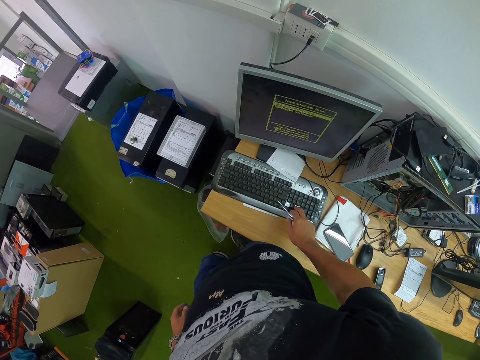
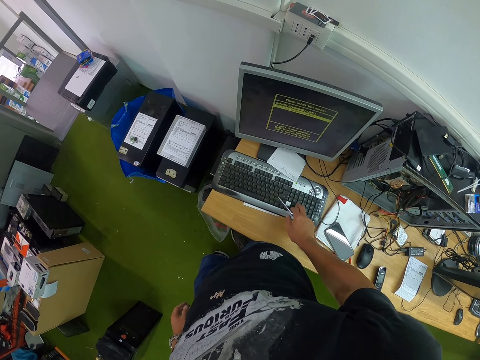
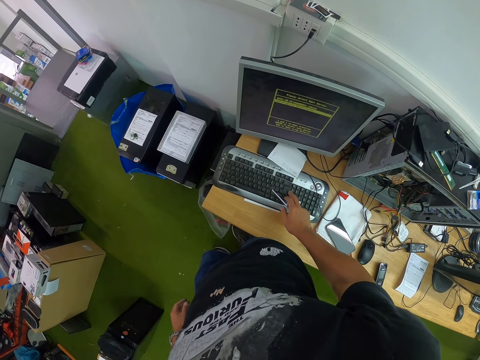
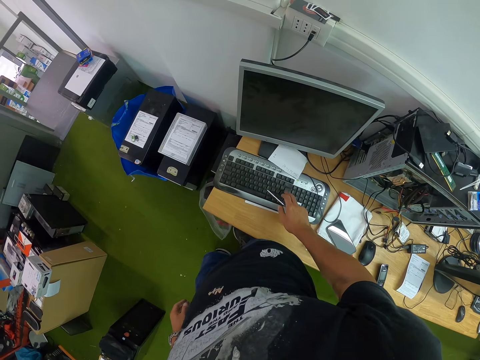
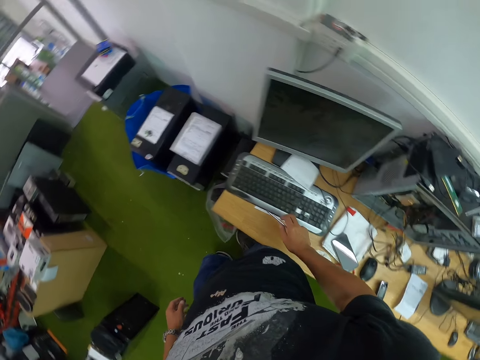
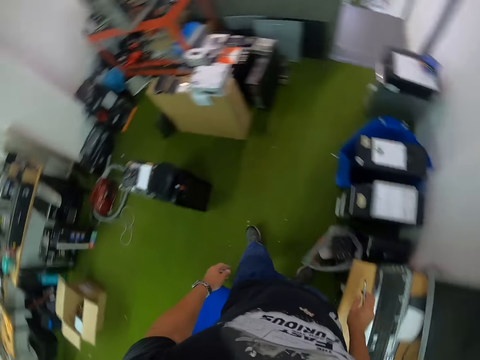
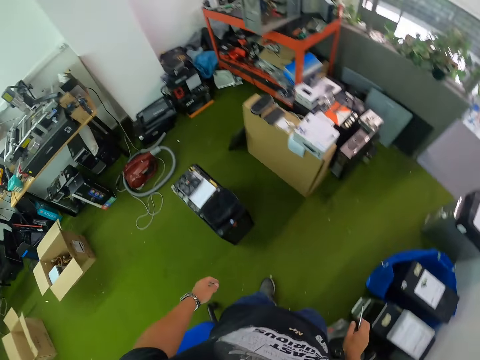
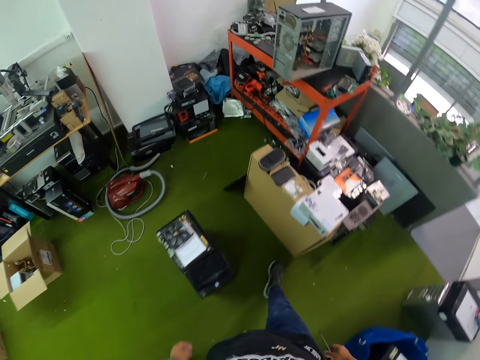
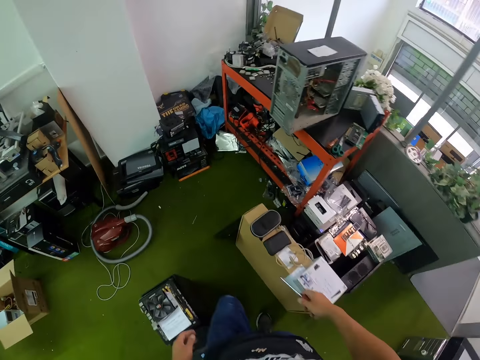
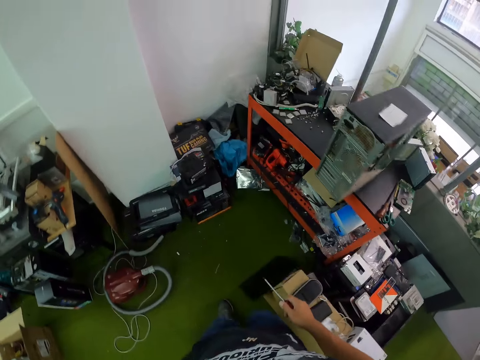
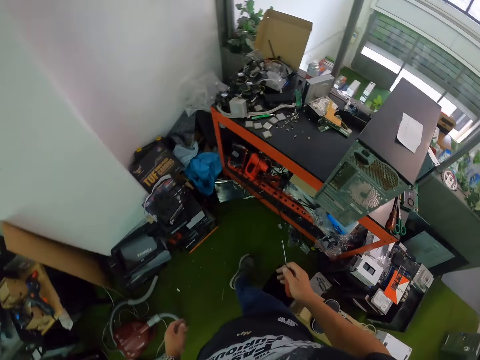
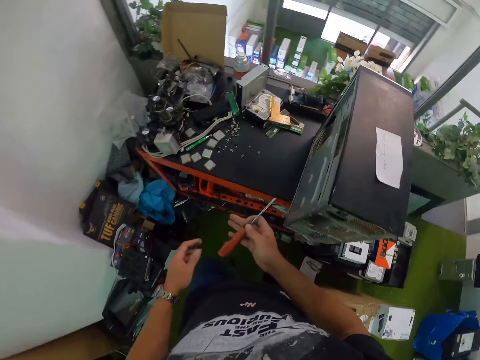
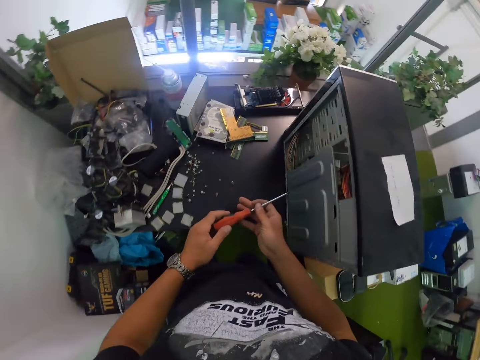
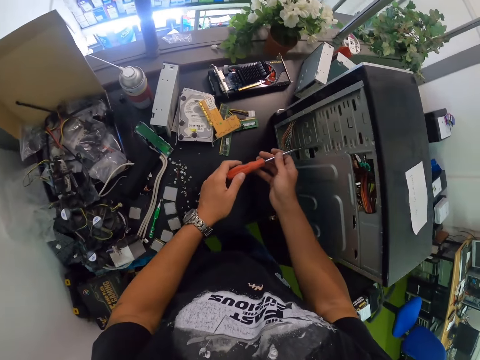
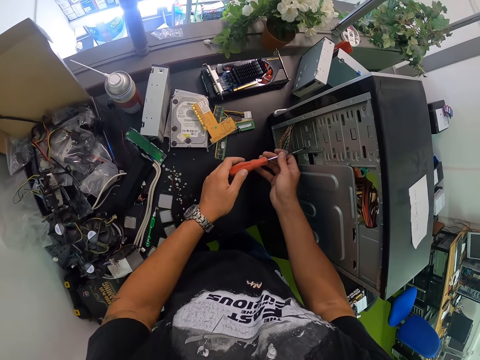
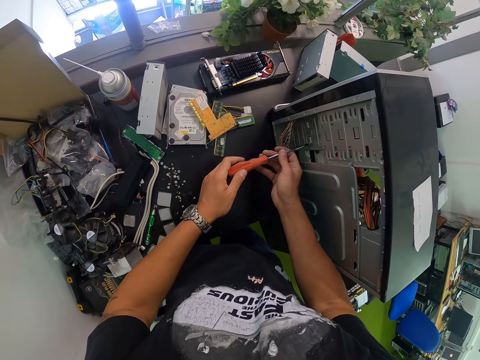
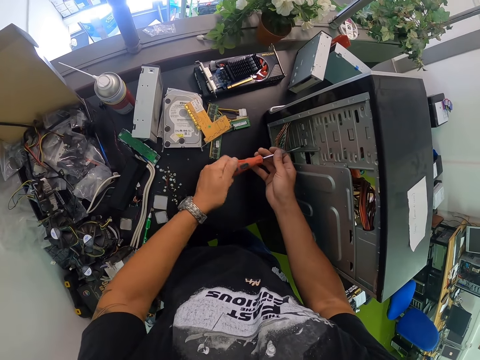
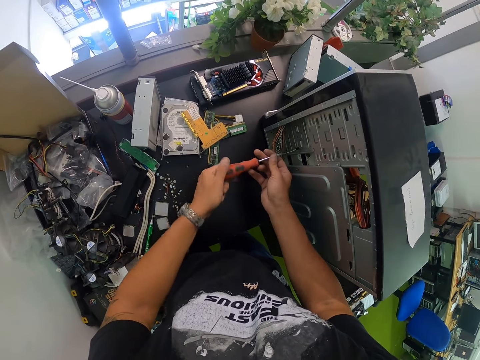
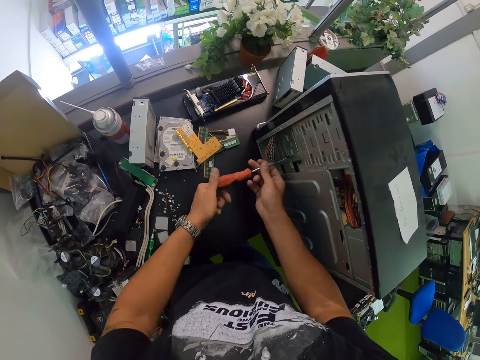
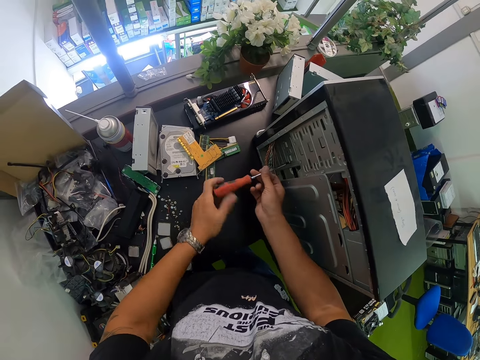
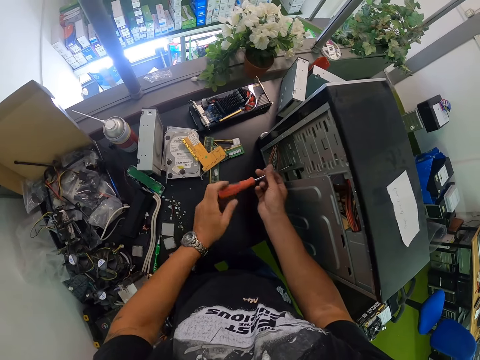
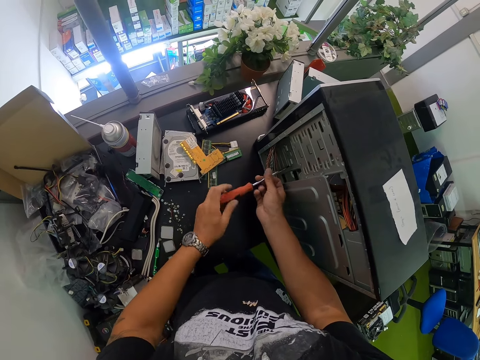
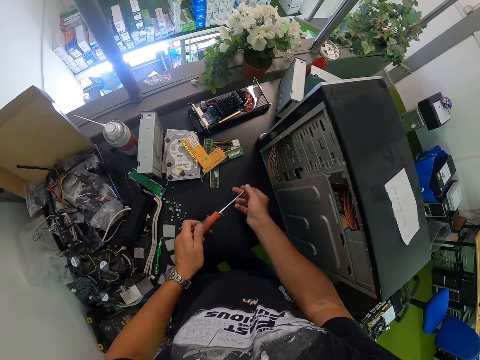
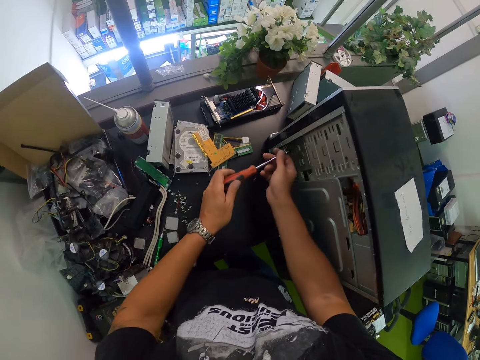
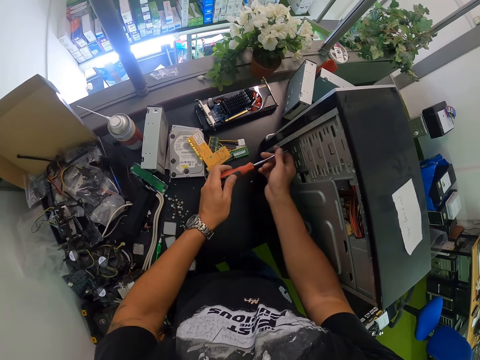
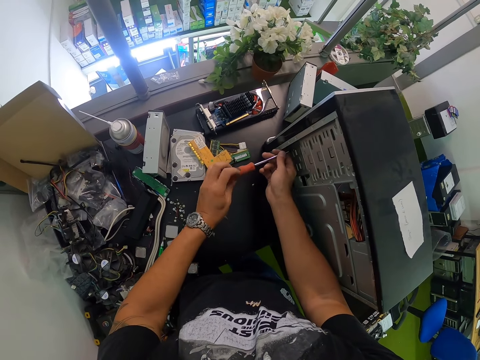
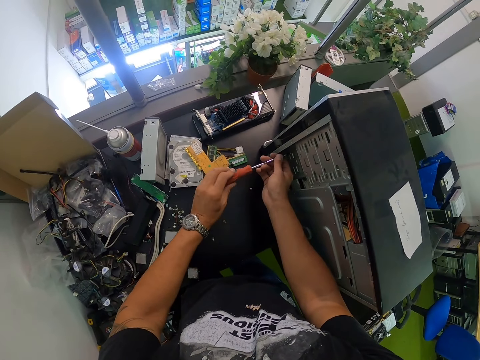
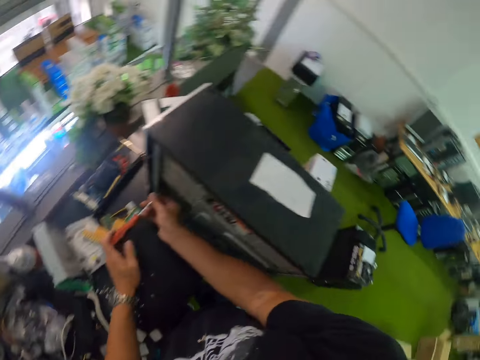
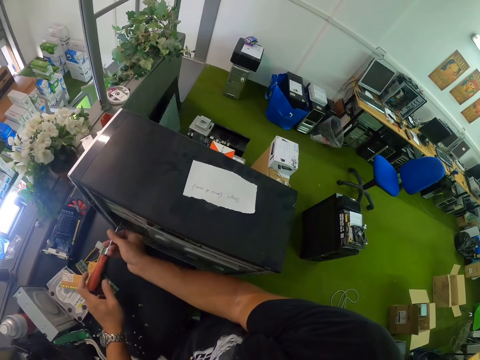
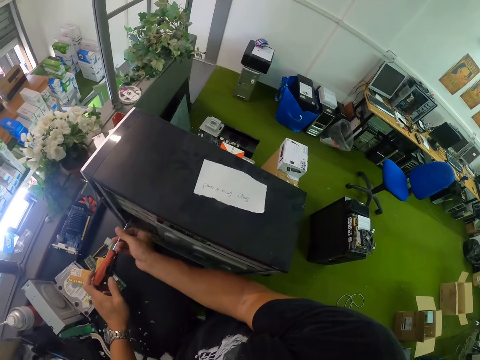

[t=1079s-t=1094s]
The camera wearer types on the keyboard. He moves to the table in the room. He holds the screwdriver with both hands. He loosens a screw from the system unit with the screwdriver in both hands. He drops the screw from the screwdriver on the table with his right hand. He loosens a screw from the system unit with the screwdriver in both hands.

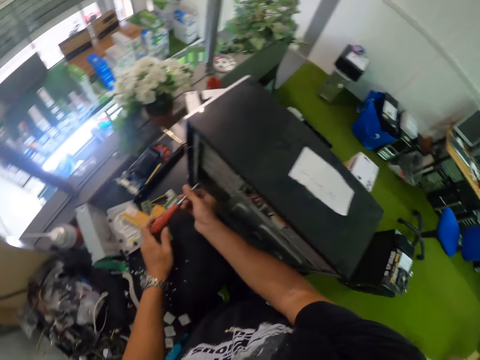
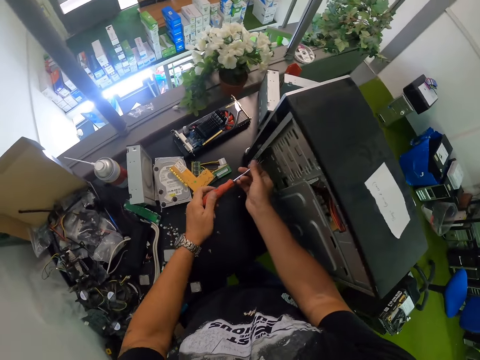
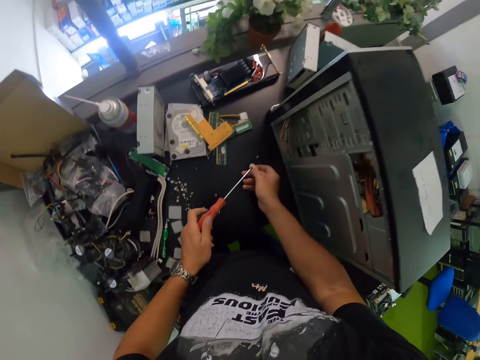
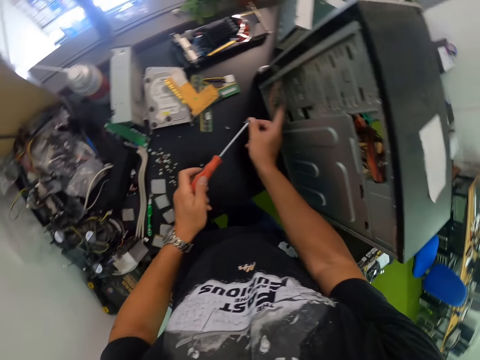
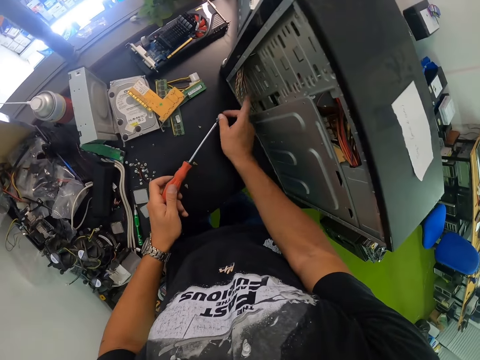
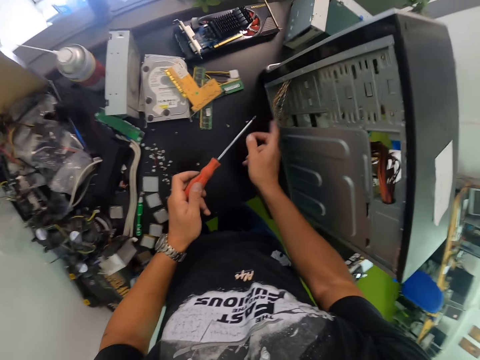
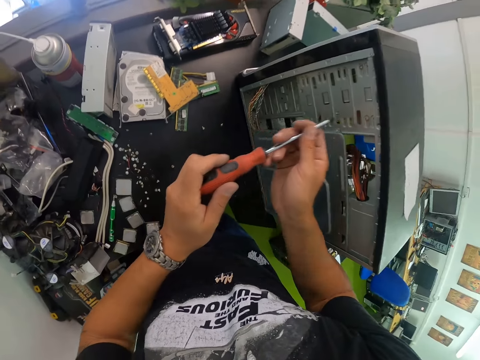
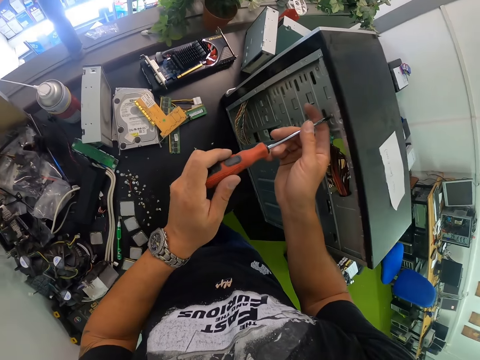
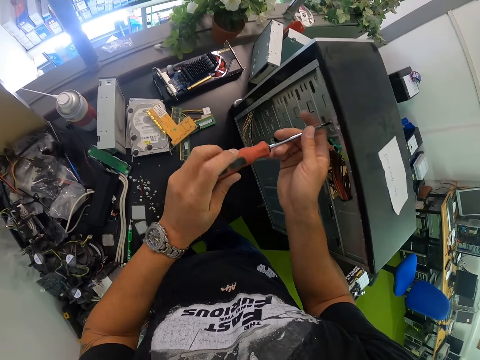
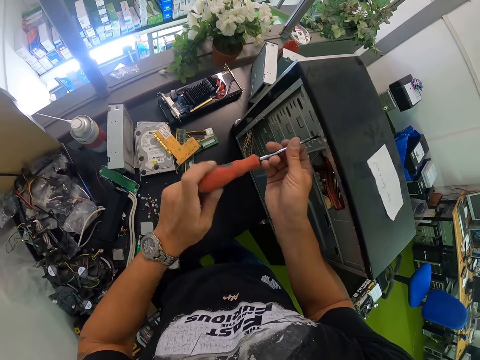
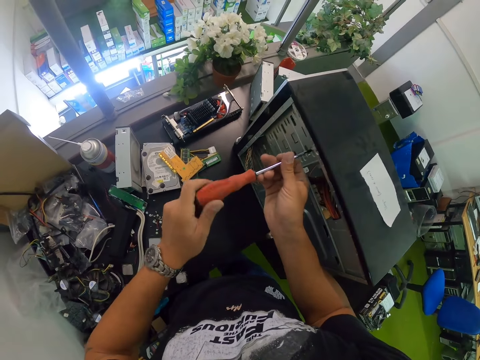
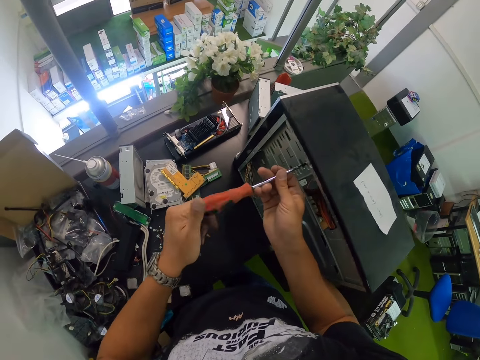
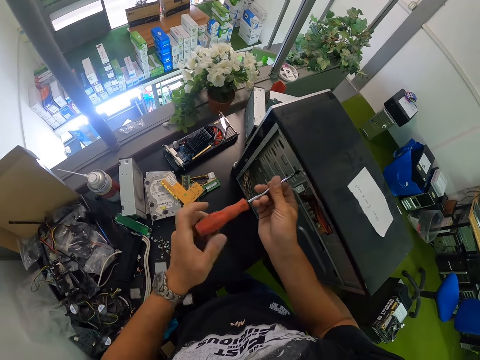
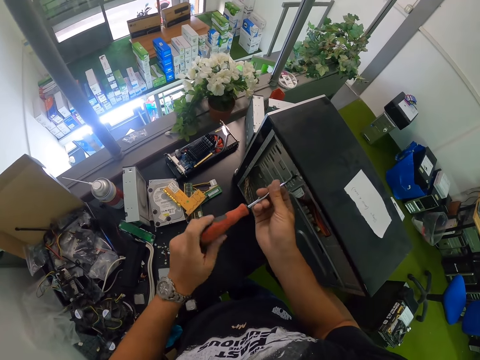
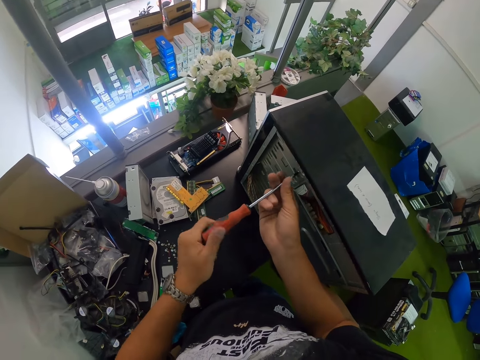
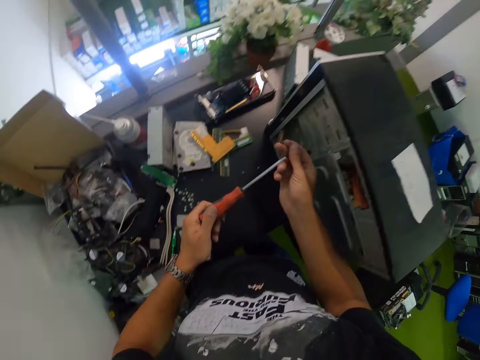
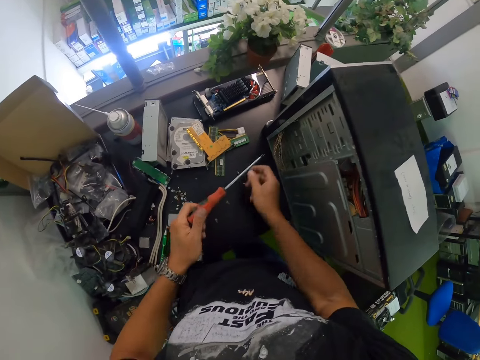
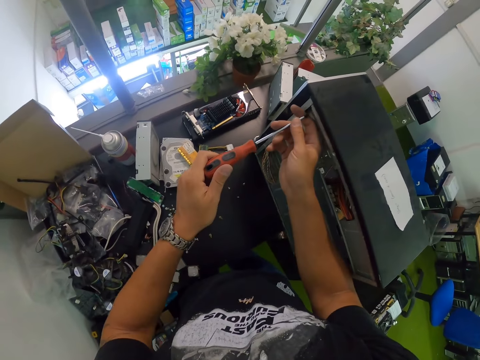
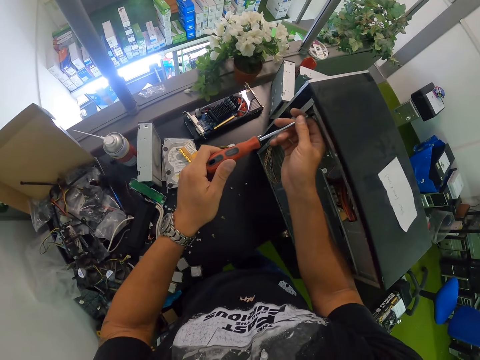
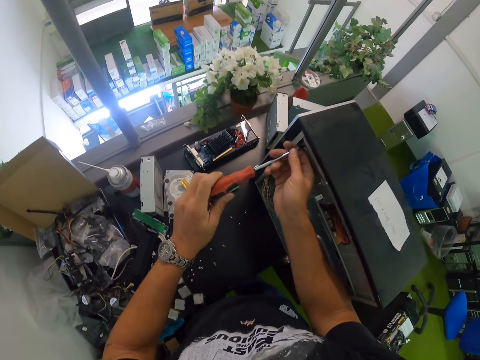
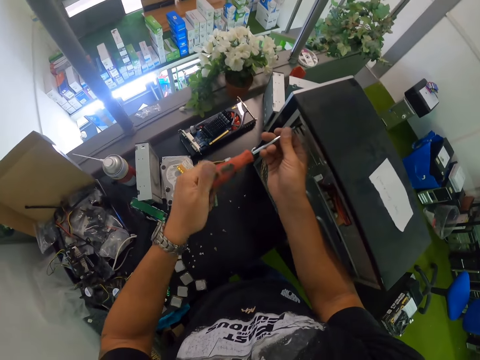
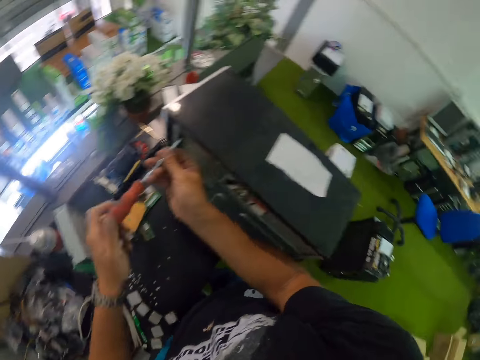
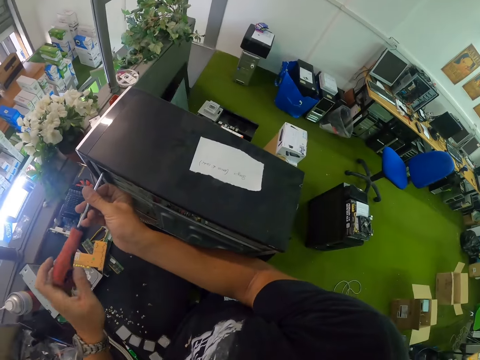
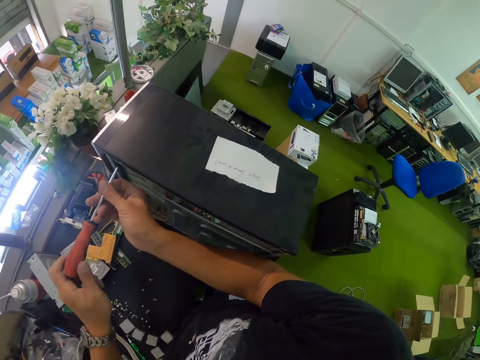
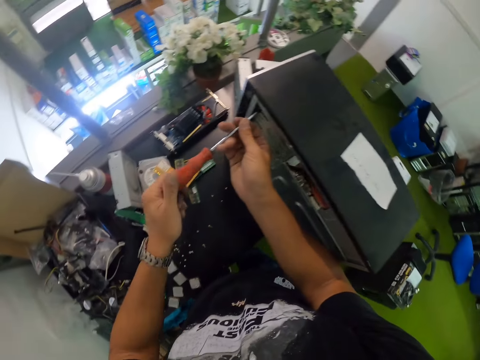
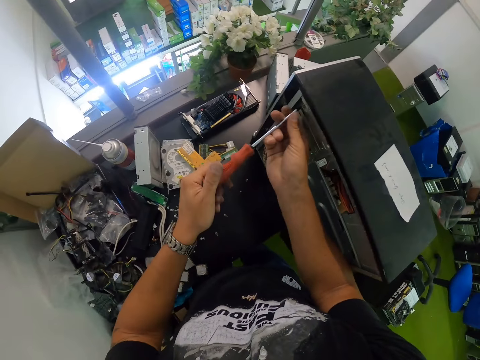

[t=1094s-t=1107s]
The camera wearer drops the screw from the screwdriver on the table with his right hand. He drops the screw on the table with his right hand. He adjusts a wire on the CPU with his right hand and touches wires on the CPU. He unscrews a screw from the CPU with the screwdriver in both hands. He holds the screwdriver with his left hand. He drops the screw on the table with his right hand. He unscrews a screw from the CPU with the screwdriver in both hands. He looks around.
